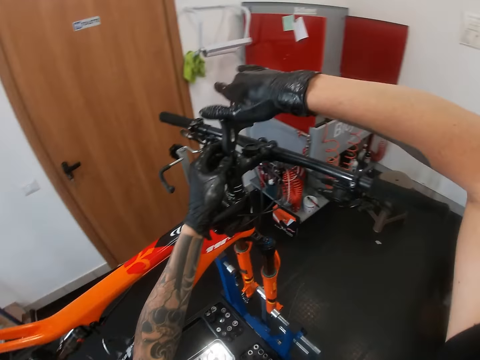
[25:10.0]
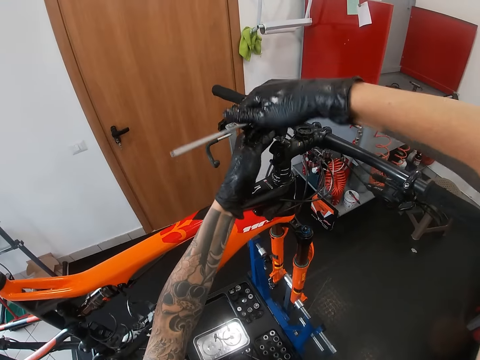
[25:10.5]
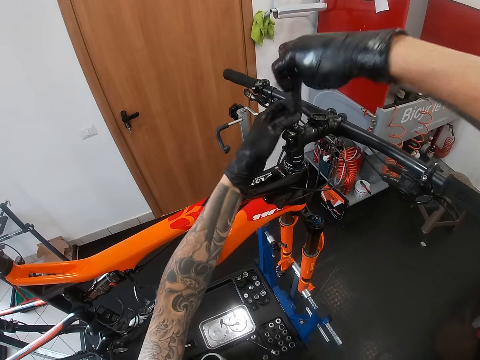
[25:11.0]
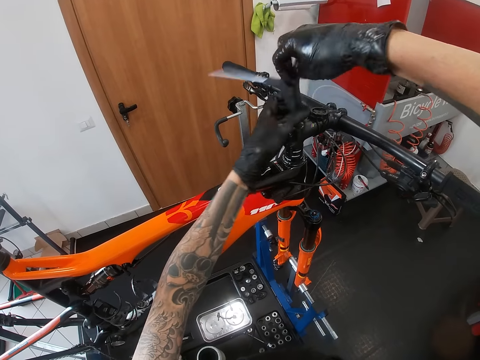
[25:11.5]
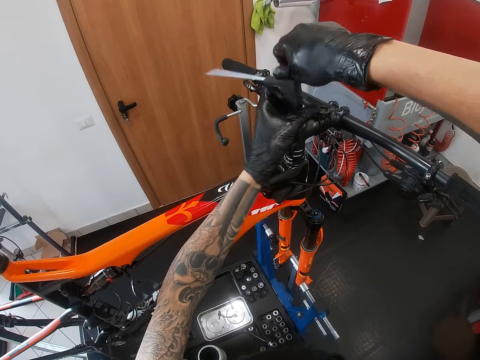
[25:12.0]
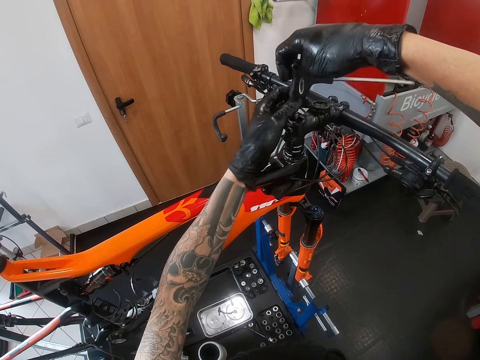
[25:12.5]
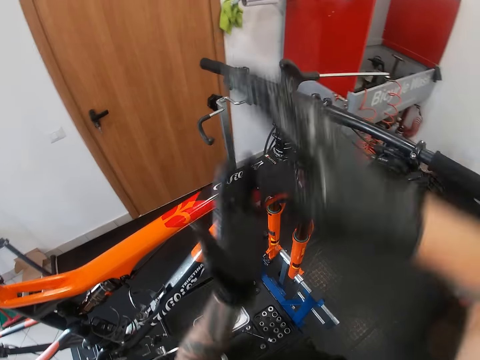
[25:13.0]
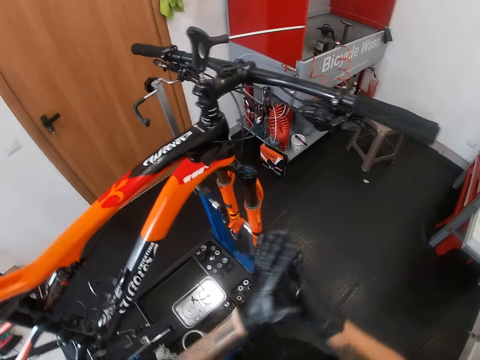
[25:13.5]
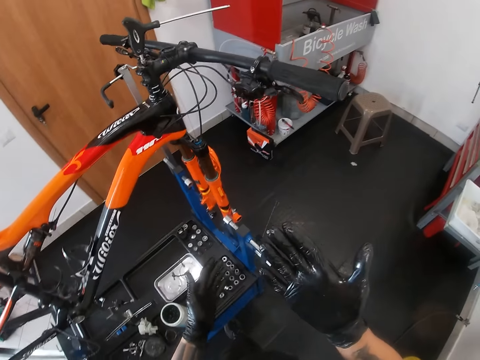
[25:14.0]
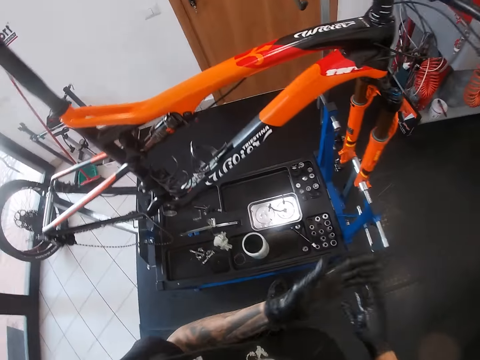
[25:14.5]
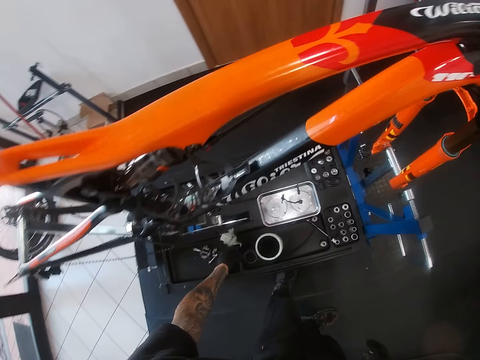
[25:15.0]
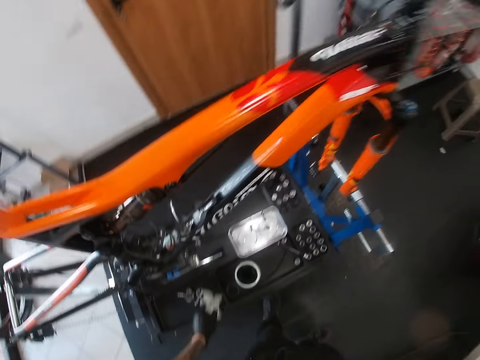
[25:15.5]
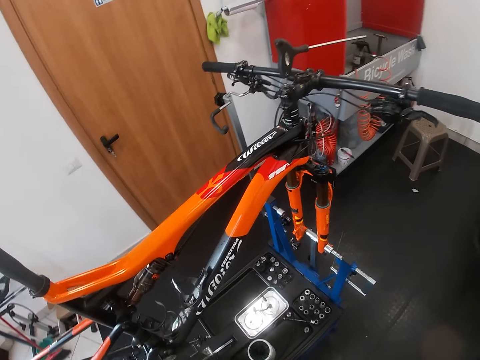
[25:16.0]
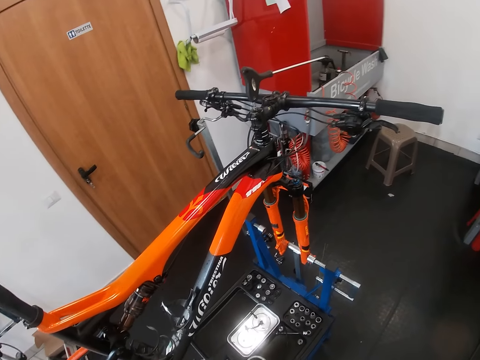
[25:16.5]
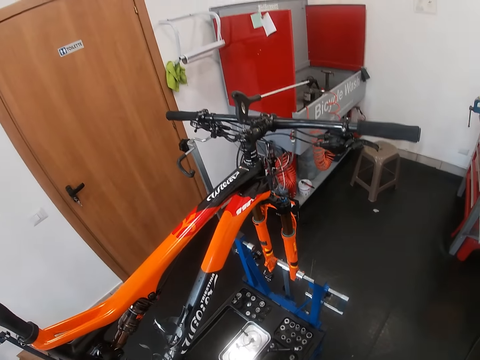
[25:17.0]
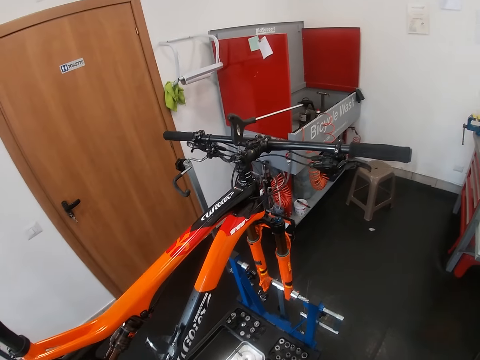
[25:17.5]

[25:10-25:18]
The camera wearer dusts his hands. He rubs the hands. He takes the tissue from the repair stand with his left hand. He raises his right hand. He adjusts the camera.
